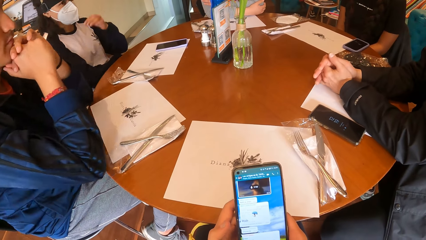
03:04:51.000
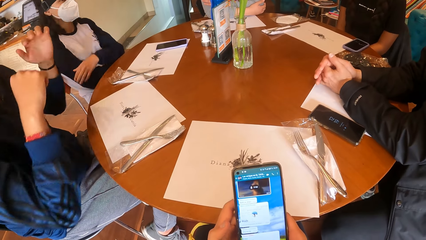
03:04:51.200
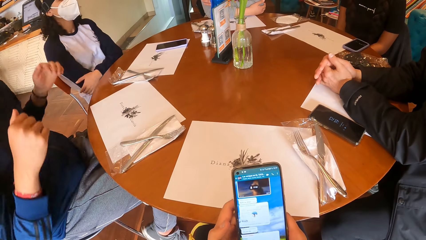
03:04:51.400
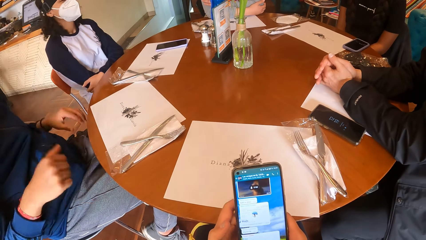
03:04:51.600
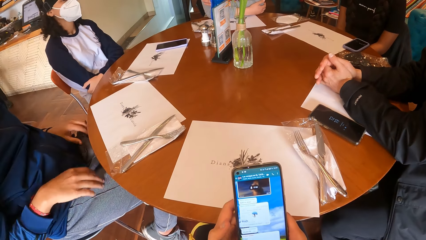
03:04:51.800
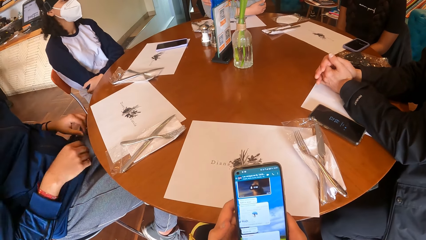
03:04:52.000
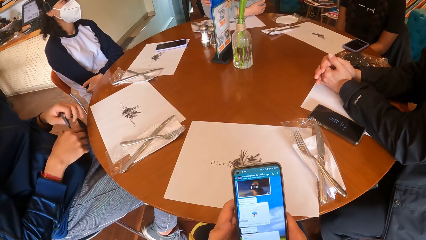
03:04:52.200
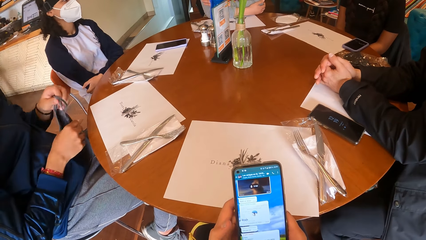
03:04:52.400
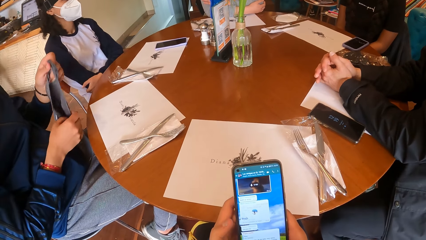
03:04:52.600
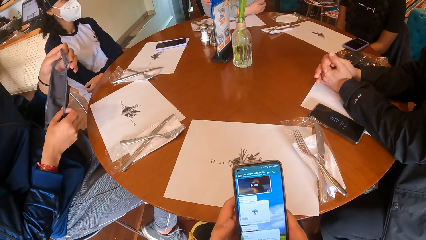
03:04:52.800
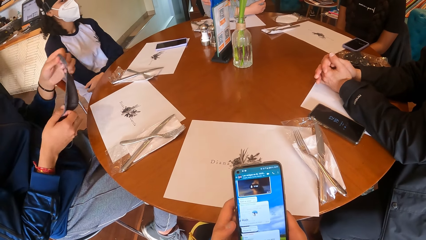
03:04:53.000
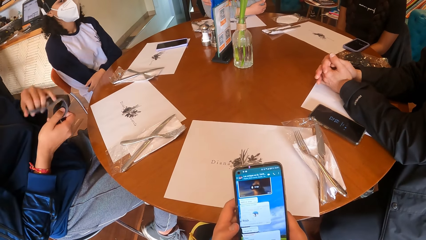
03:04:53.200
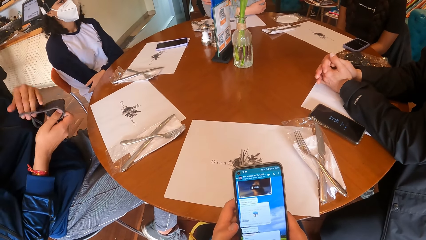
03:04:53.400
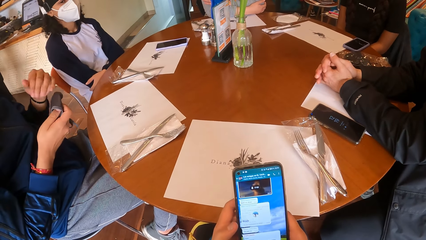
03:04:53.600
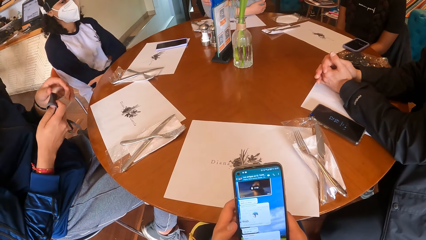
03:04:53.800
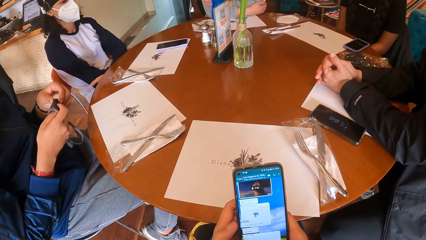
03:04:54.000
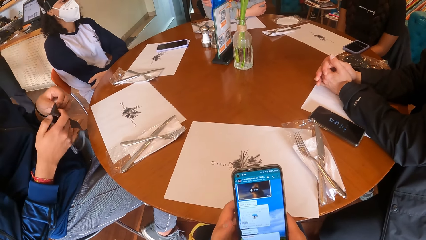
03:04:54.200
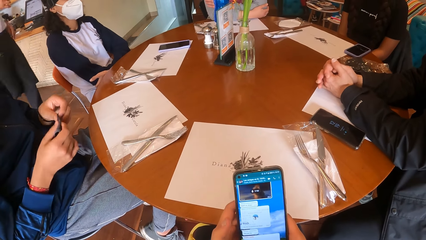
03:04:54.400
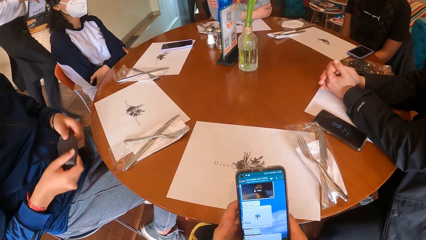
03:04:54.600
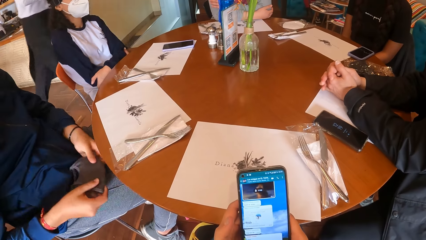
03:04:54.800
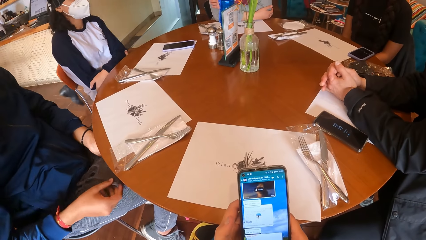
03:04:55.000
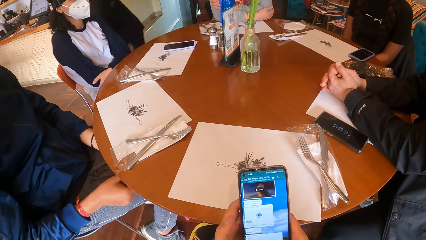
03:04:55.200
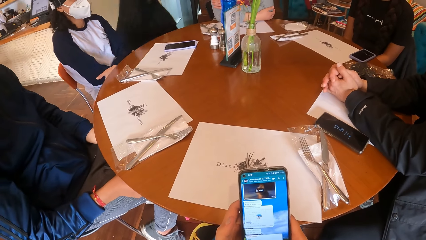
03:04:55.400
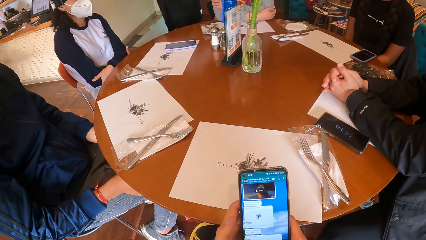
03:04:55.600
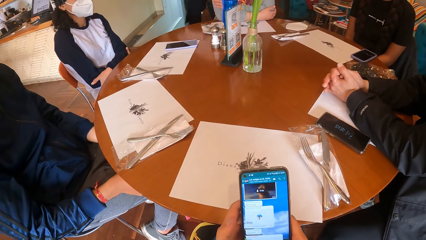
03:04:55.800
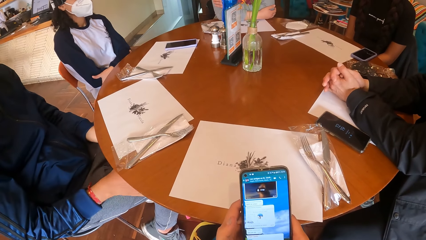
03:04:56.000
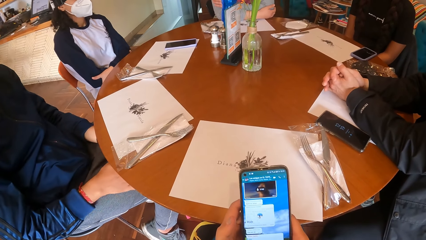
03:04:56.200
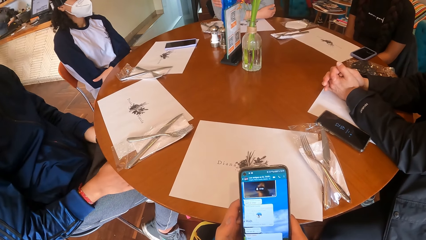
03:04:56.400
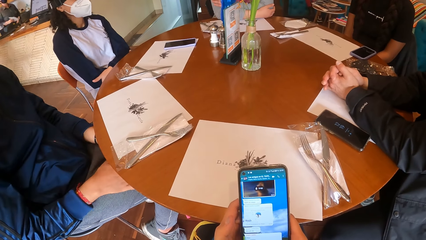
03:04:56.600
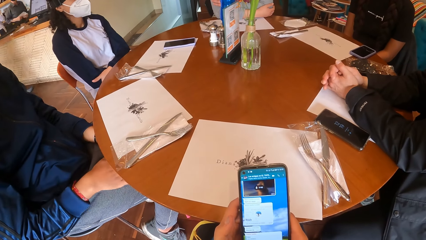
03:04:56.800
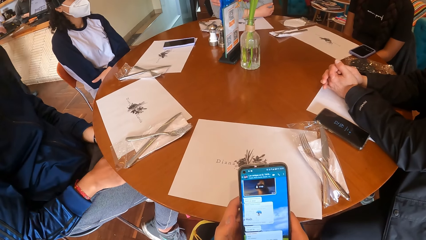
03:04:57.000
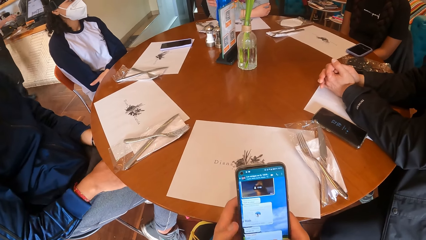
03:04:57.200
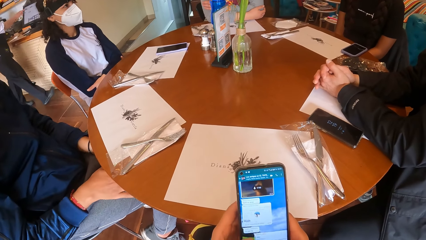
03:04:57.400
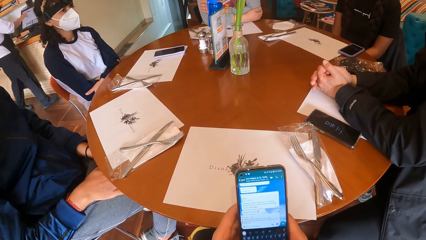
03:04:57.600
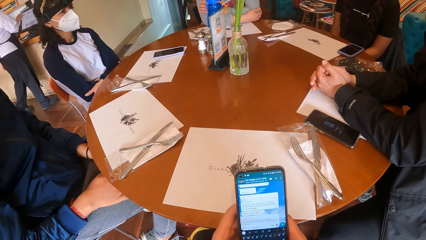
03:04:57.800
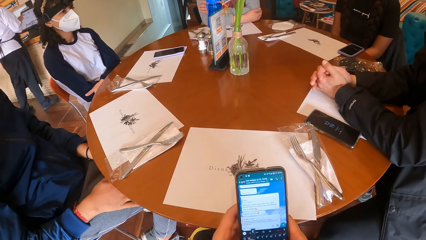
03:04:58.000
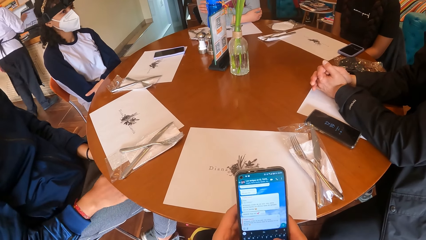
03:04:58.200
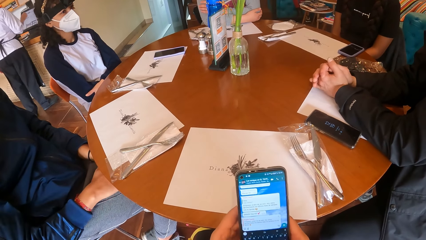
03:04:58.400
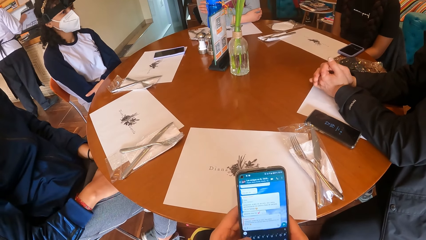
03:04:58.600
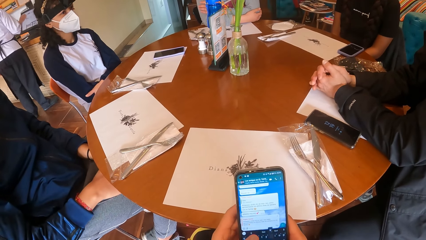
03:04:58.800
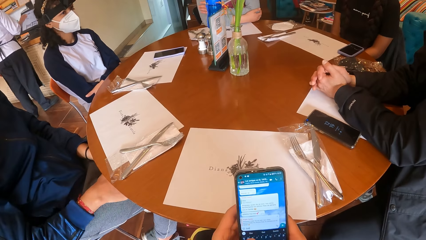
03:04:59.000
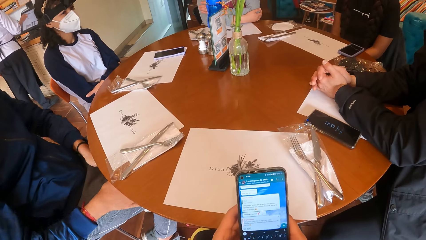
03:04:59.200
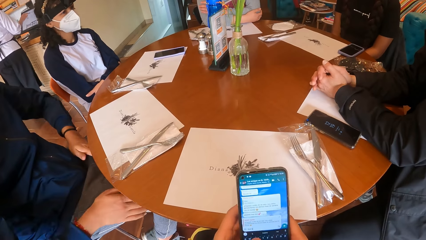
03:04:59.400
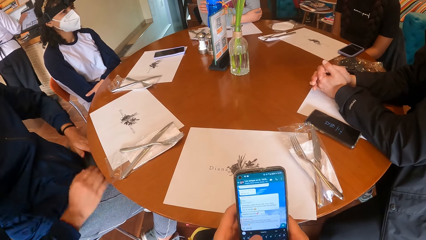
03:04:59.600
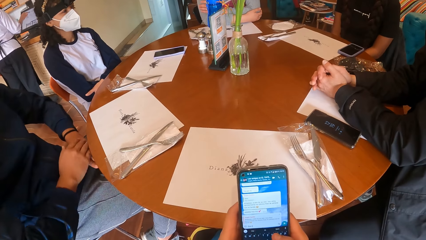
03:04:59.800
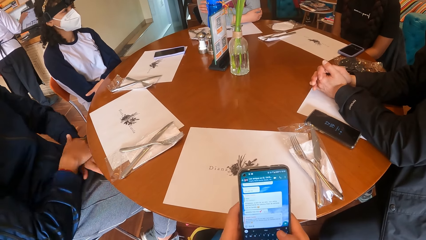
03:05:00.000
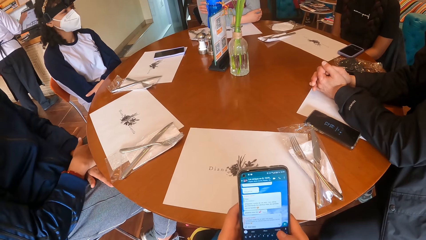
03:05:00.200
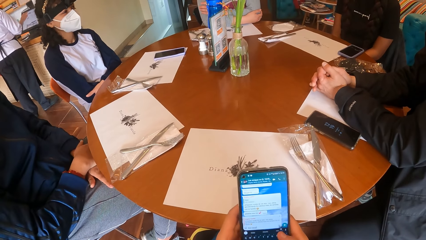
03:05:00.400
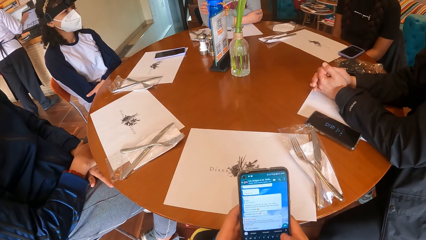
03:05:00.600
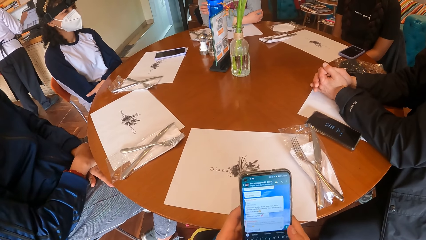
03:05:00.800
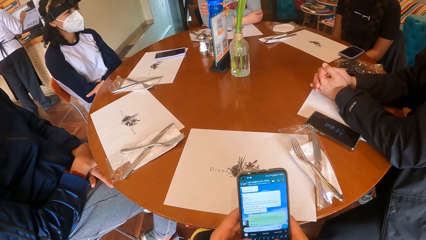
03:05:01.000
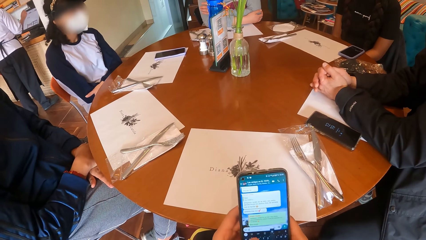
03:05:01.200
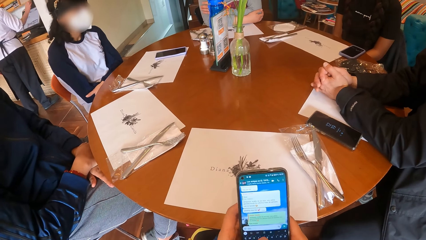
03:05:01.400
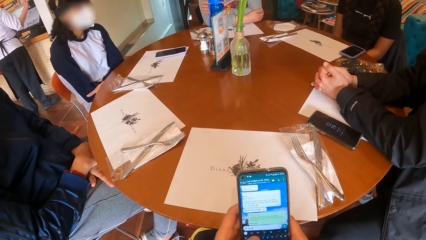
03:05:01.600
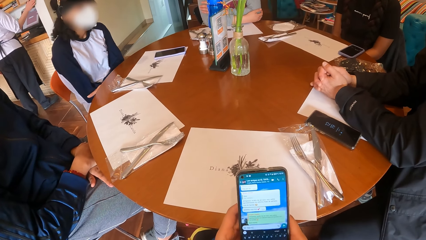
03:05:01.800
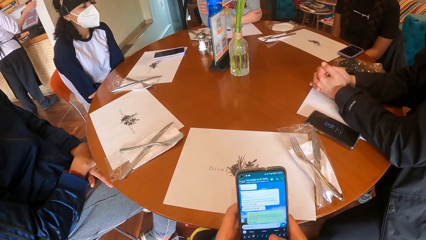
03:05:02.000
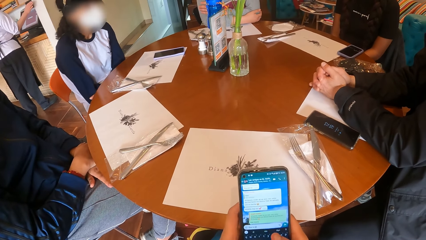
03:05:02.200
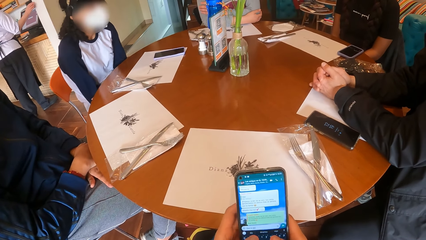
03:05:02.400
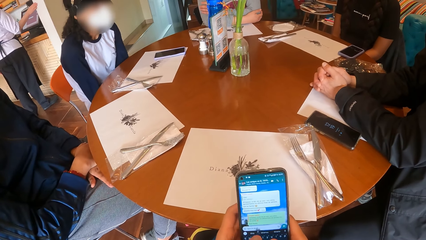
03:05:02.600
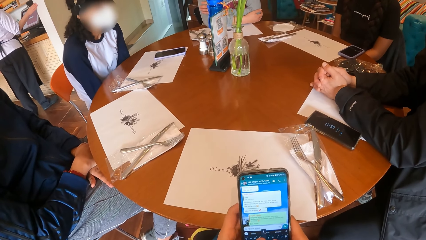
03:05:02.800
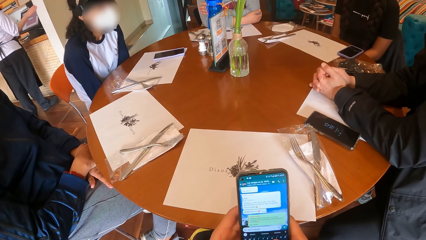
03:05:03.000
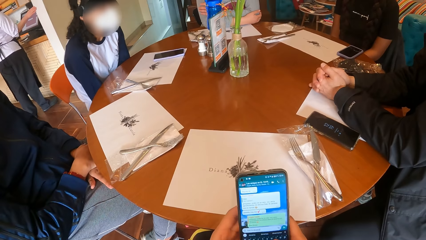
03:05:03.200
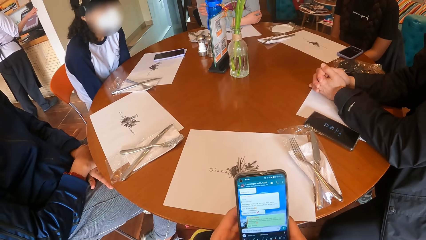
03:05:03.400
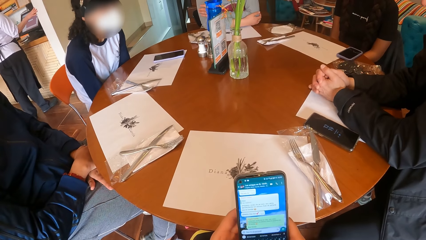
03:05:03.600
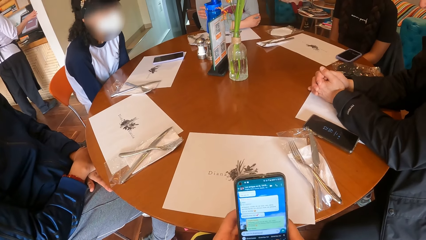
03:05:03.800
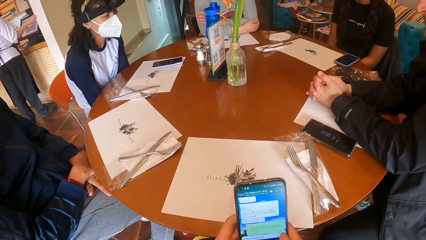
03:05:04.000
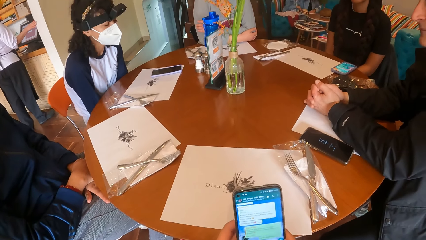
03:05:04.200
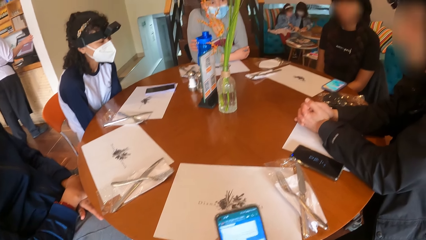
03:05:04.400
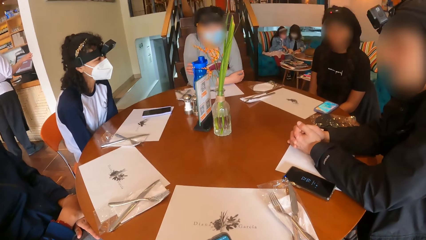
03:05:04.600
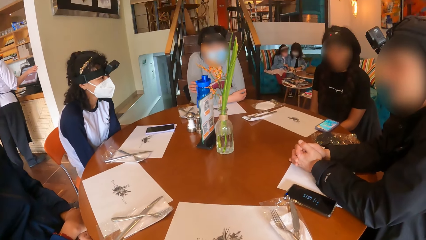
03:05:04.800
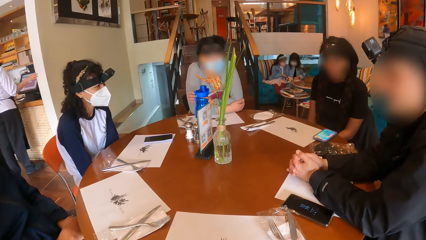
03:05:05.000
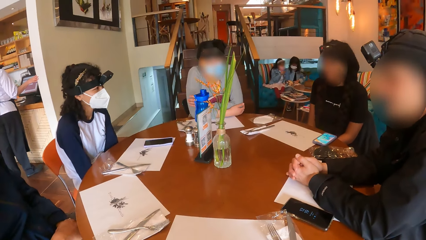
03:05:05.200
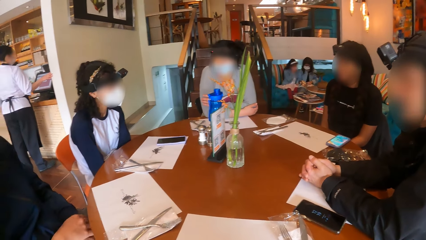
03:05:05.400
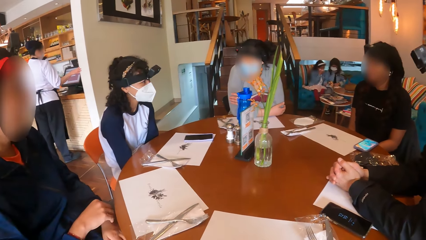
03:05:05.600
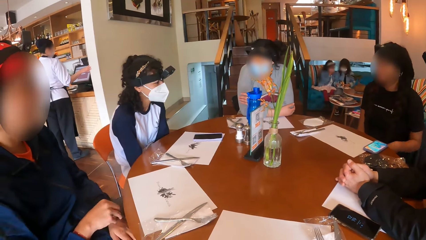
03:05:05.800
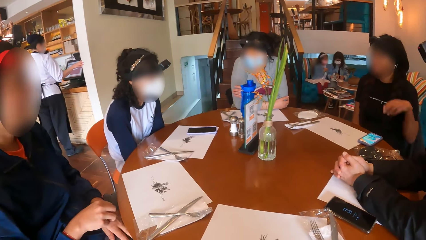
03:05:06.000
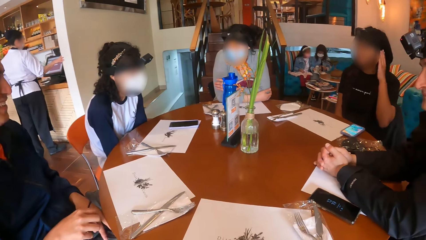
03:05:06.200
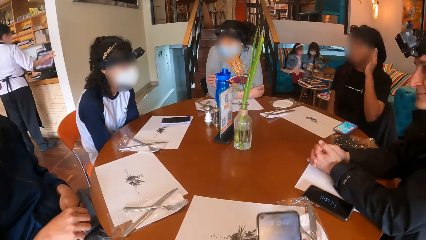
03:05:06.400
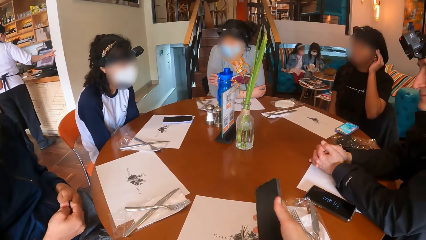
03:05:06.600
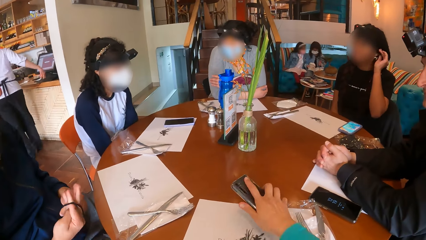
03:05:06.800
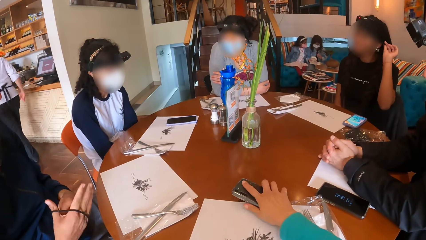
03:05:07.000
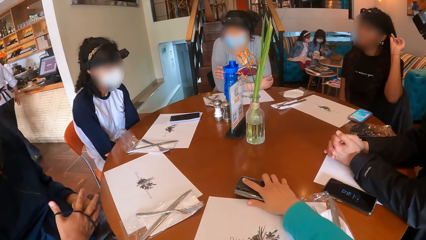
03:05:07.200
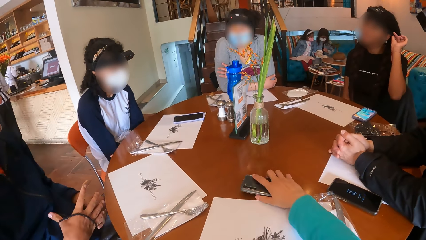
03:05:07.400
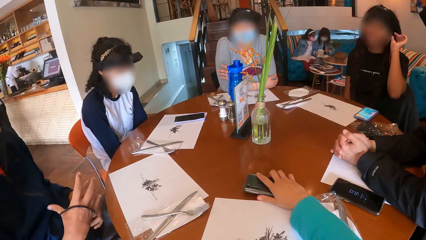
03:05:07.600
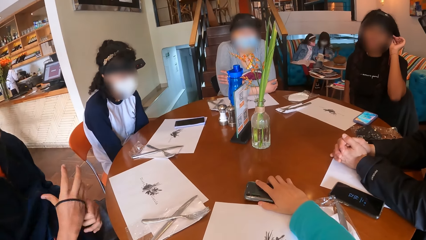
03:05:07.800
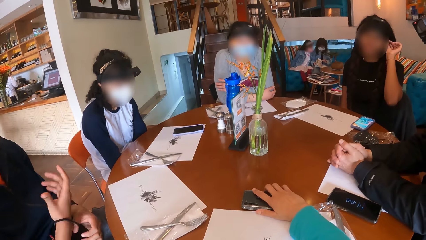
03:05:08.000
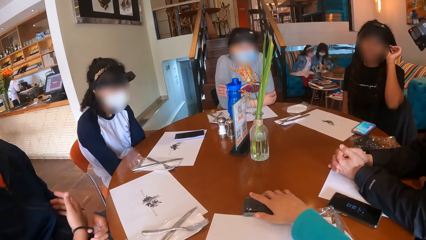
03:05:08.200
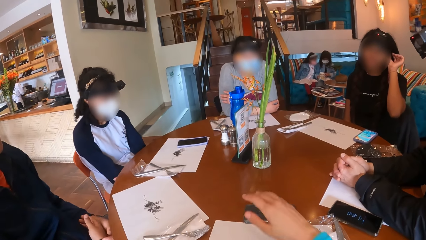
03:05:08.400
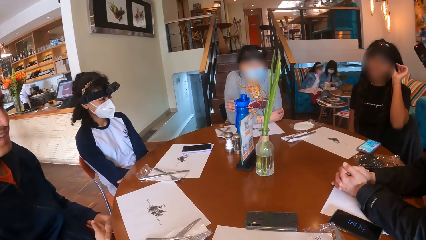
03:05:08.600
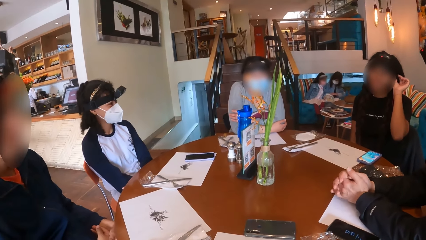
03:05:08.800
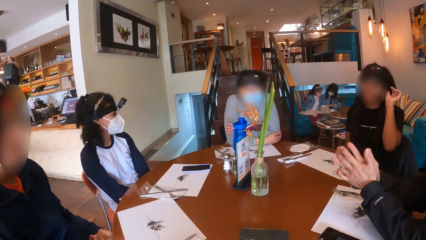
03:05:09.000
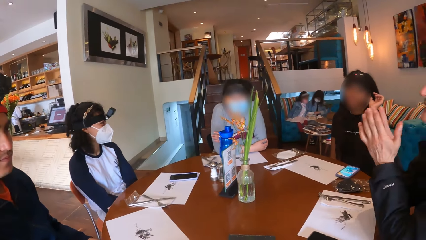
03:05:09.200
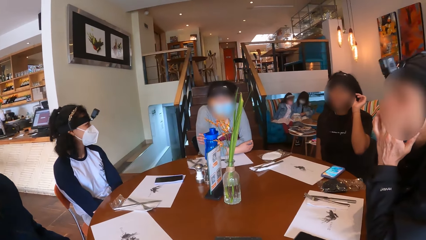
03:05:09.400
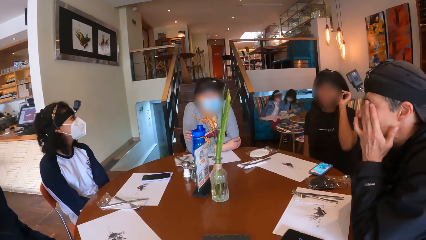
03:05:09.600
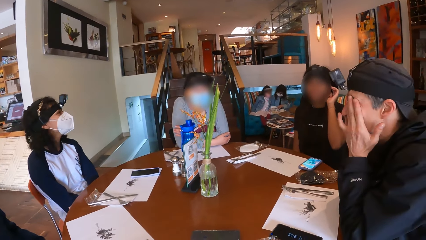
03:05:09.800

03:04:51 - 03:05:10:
A man moves the mask. The man removes a wrist band from his left hand with his right hand. The camera wearer drops the phone on the table with her right hand. The man wears the wrist band on his right hand with his left hand.
